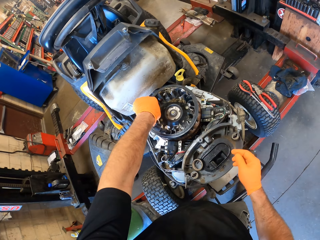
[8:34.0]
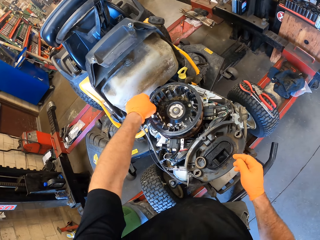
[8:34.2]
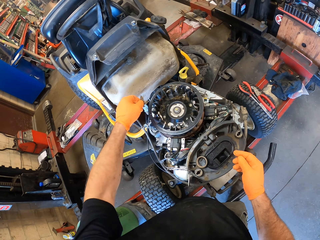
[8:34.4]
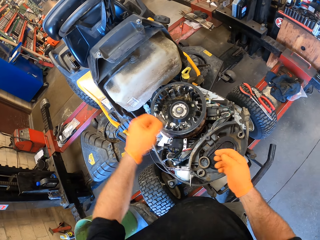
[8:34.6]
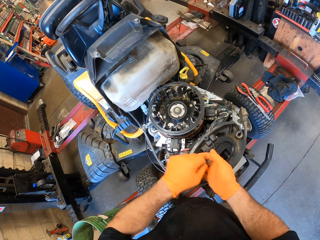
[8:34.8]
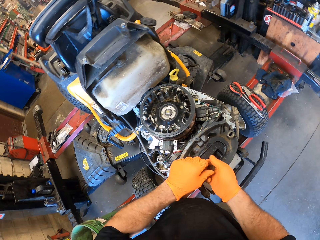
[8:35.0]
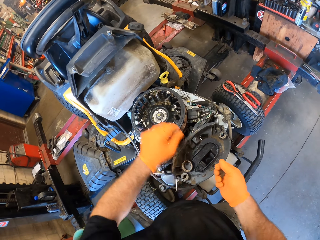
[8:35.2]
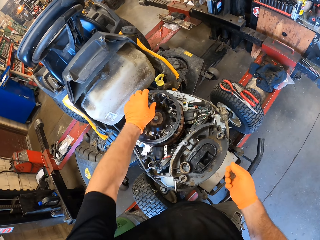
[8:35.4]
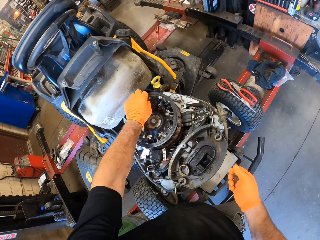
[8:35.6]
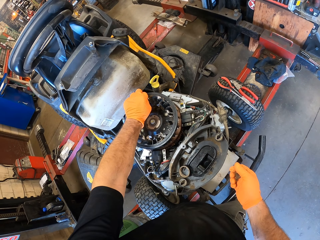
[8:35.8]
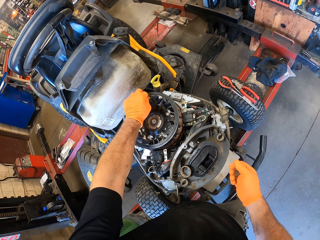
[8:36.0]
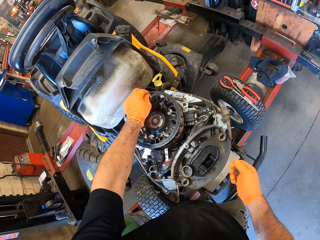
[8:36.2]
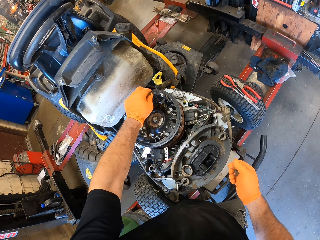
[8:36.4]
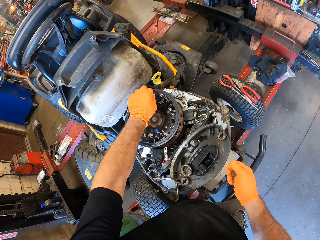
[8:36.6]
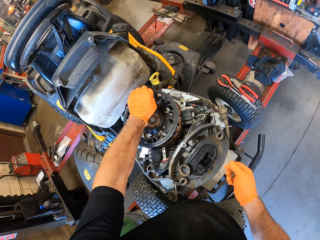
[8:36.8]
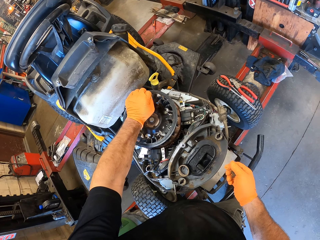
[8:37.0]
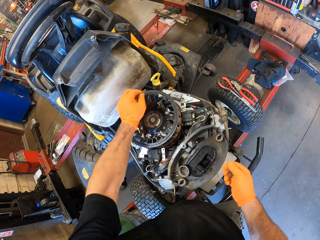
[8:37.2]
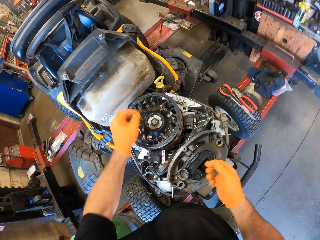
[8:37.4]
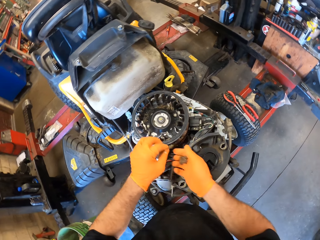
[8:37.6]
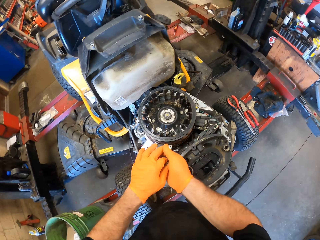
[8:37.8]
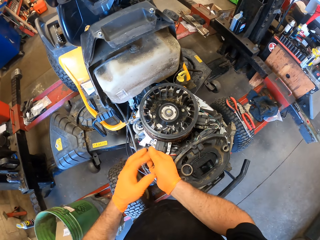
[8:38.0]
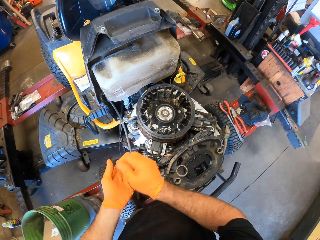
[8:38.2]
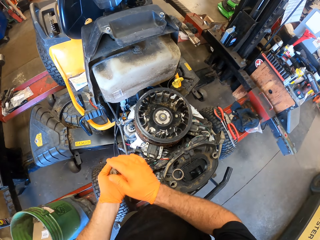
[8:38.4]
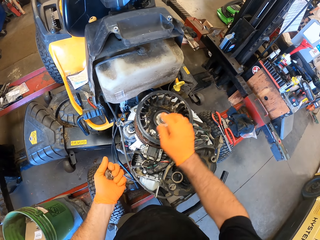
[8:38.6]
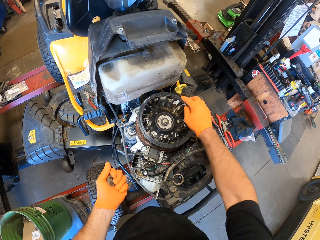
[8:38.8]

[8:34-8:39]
The camera wearer removes something.

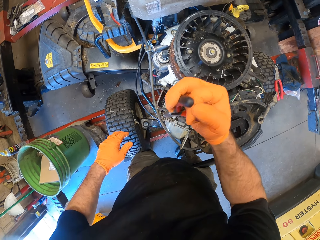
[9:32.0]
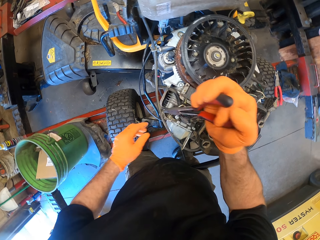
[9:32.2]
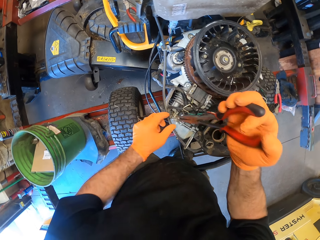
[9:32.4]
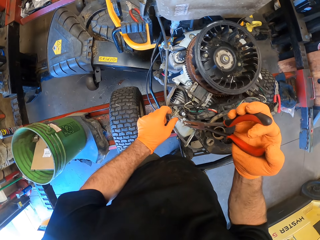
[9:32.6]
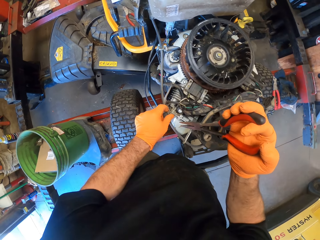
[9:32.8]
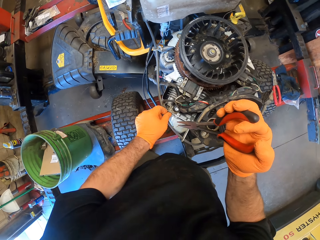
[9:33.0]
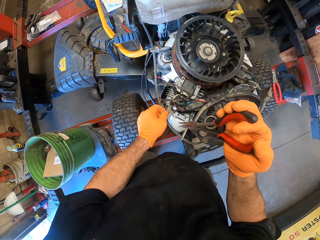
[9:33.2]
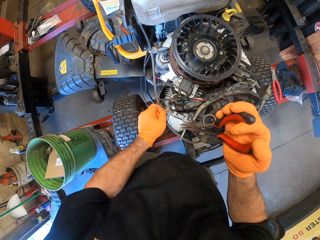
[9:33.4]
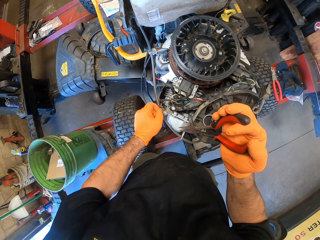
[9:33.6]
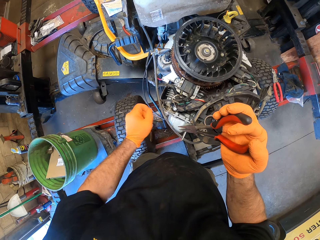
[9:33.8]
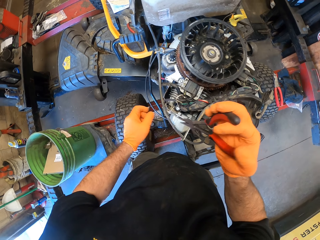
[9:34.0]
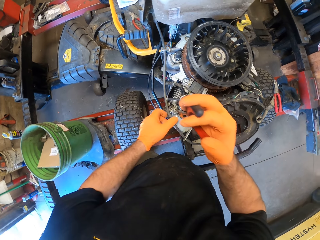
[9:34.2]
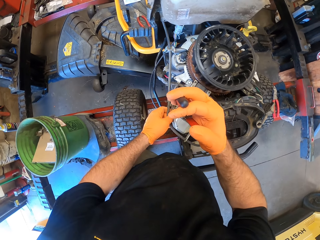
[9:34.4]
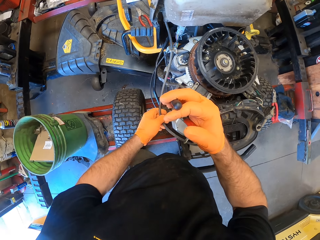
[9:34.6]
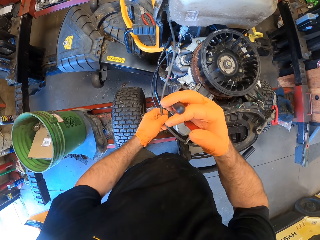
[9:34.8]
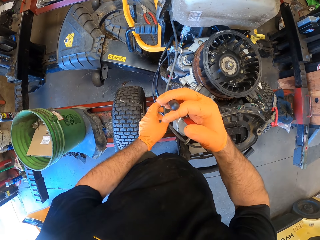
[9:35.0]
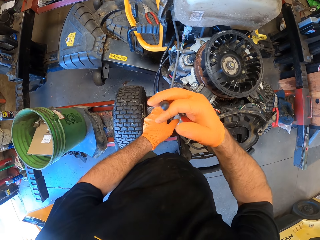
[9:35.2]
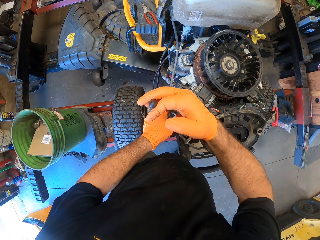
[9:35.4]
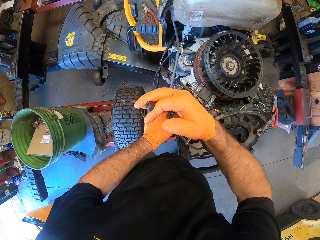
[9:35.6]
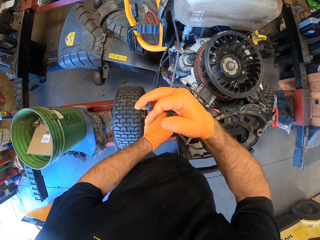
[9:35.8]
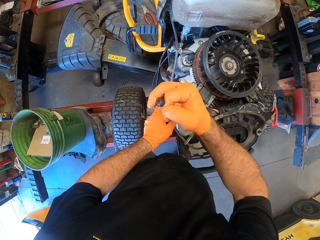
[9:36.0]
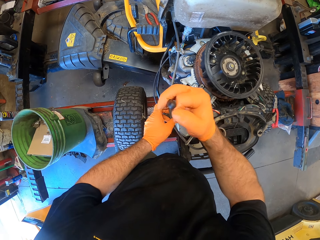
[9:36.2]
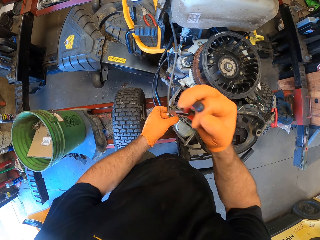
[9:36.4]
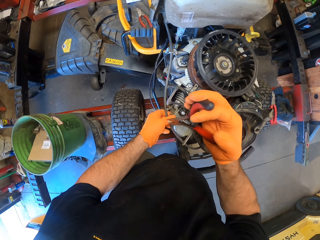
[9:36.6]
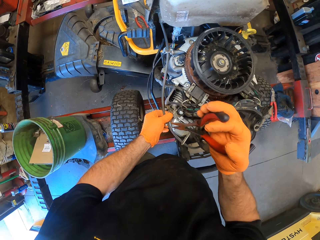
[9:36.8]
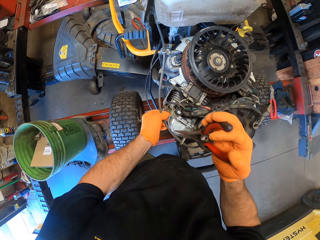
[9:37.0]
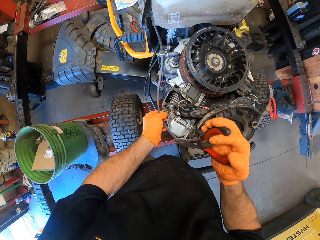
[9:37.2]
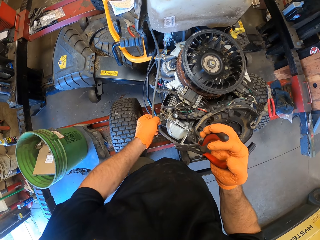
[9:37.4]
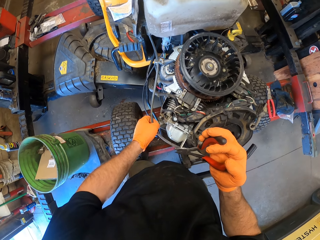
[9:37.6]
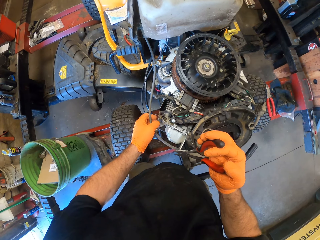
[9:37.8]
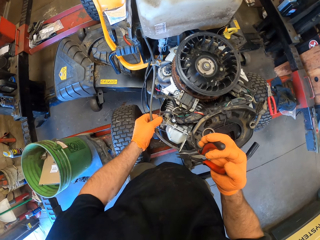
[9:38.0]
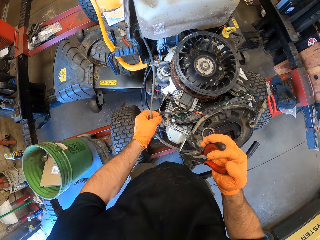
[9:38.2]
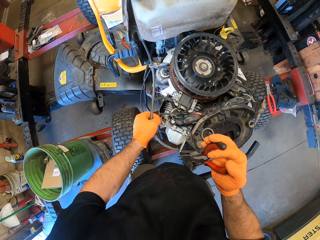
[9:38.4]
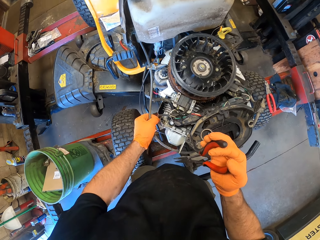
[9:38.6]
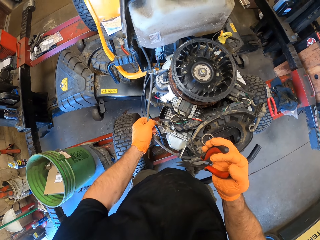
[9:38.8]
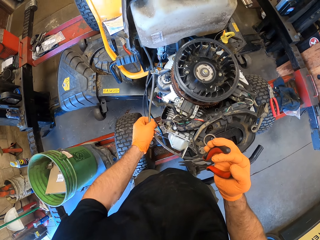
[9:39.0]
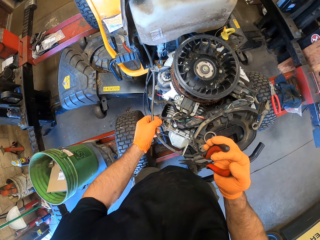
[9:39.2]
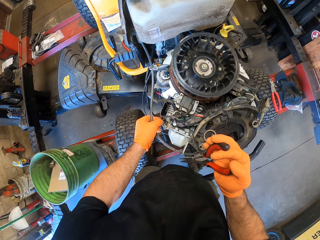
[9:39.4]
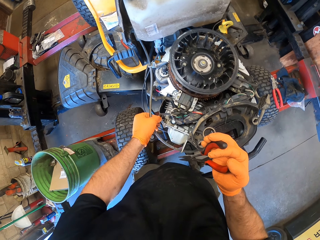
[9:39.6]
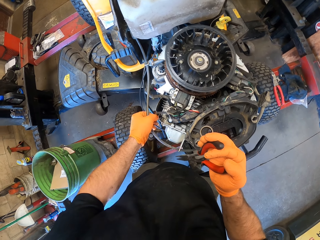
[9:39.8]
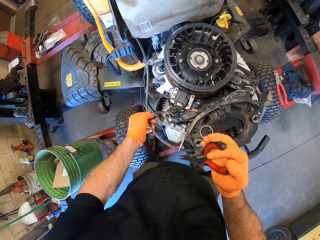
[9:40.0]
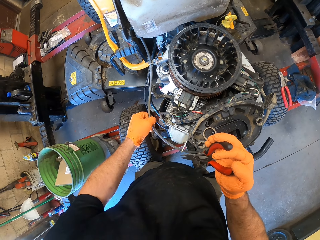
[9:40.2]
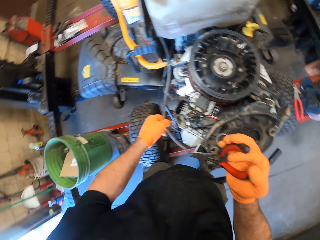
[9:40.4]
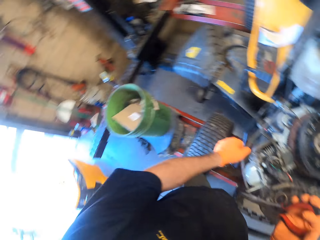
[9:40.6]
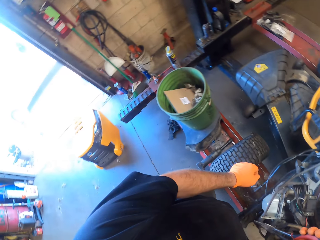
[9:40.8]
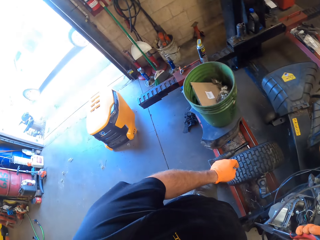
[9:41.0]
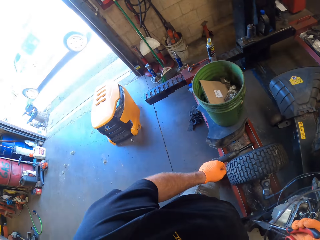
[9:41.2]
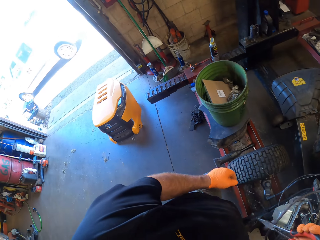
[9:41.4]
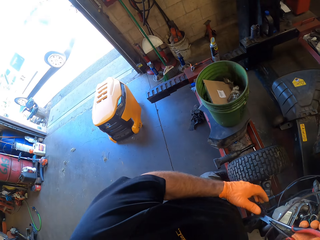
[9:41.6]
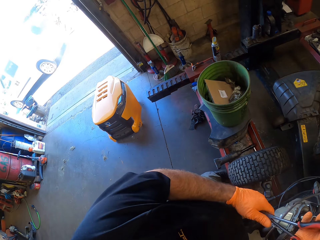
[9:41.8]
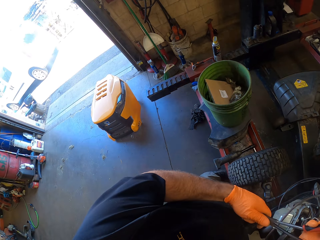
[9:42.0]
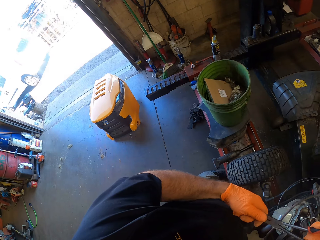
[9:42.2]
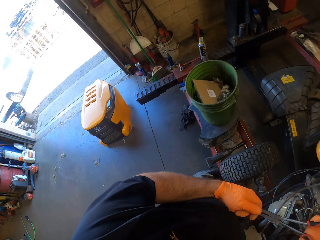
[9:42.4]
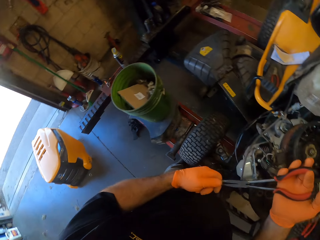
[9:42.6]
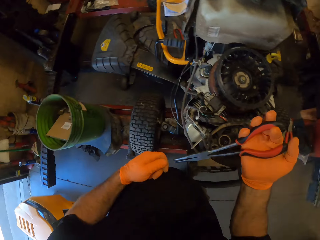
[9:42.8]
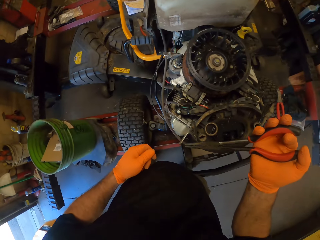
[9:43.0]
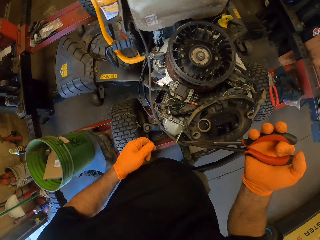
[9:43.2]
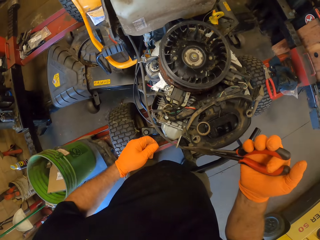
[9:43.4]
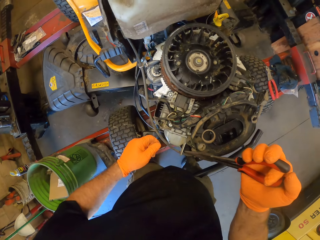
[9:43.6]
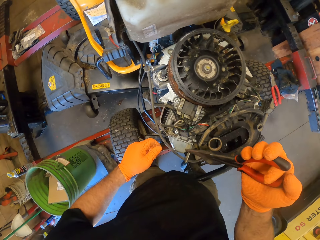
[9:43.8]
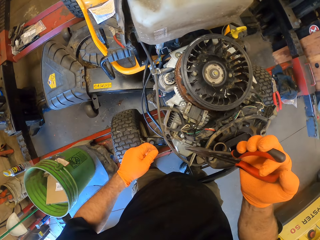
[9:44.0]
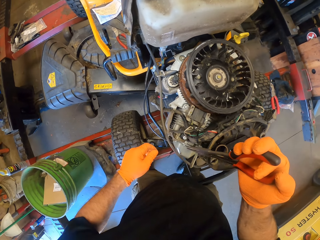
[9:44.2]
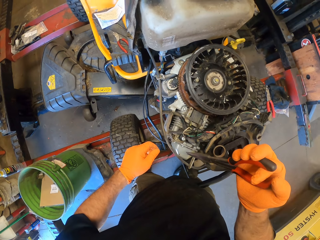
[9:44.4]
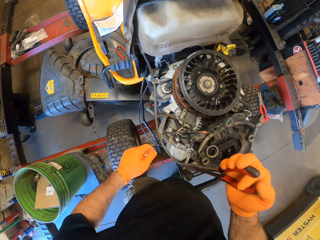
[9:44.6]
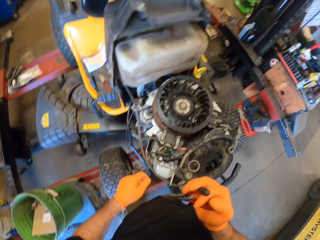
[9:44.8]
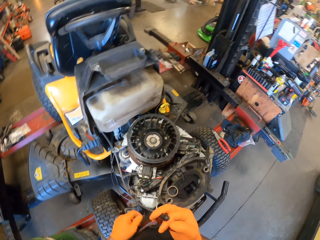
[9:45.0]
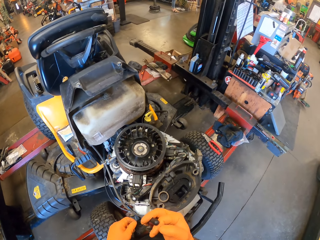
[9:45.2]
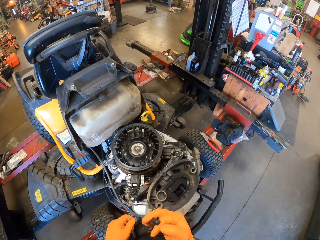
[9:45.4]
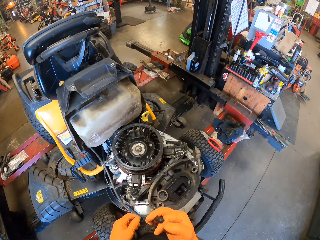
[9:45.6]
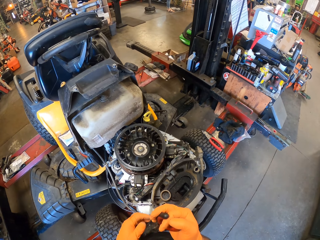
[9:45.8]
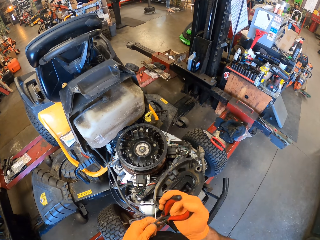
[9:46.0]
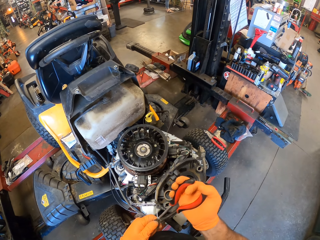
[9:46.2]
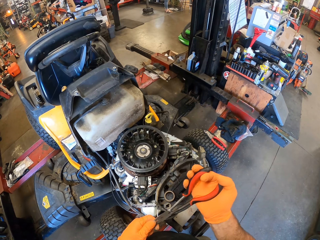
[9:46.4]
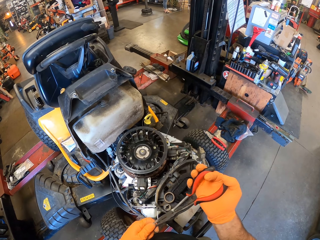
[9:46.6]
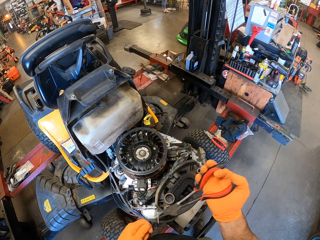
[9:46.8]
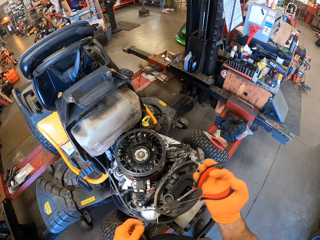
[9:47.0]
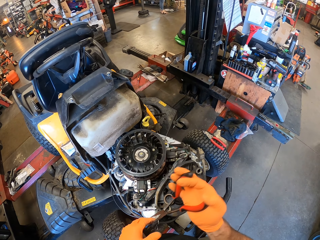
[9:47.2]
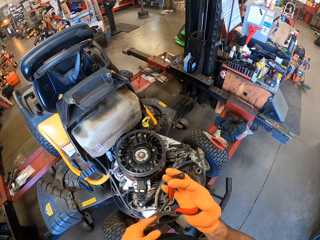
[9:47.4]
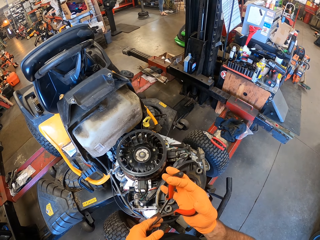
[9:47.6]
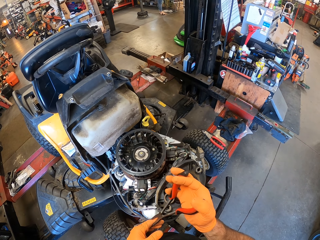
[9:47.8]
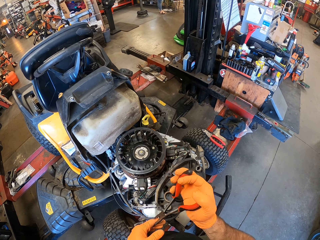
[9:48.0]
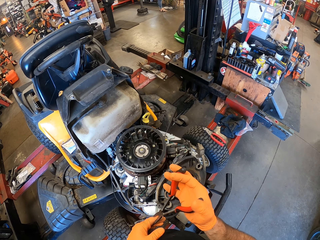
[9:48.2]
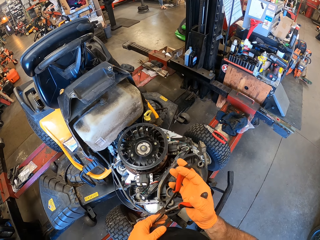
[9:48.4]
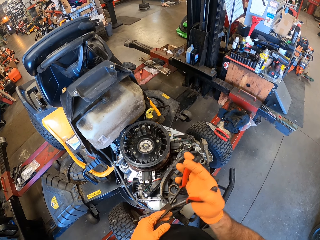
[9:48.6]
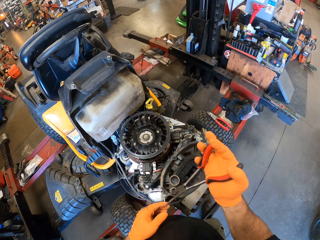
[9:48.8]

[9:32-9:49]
The camera wearer picks grass with his hand. He removes dirt from the lawn mower with his left hand. He drops the grass. He removes dirt from the lawn mower with the screw driver in his right hand. He adjusts a wire on the lawn mower with his left hand. He holds part of the engine. He picks grass with nose pliers. He moves his hand to a different part of the engine. He drops the grass. He holds a pipe. He removes dirt from the lawn mower with his left hand. He pulls grass. He drops the grass. He moves his hand away from the engine. He turns to the other side. He removes dirt from the screw driver with his left hand. He holds the nose pliers with the other hand. He moves the nose pliers from the other hand. He touches the nose pliers. A lady stands on the other side. The camera wearer puts the nose pliers on the finger. He presses the nose pliers.
